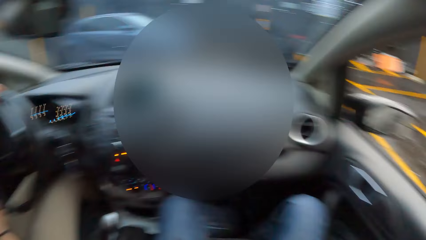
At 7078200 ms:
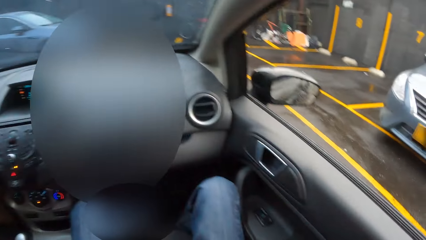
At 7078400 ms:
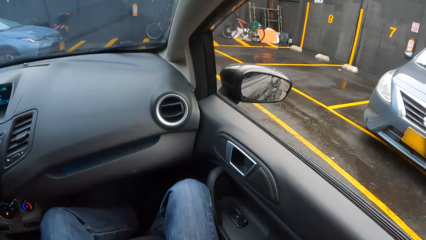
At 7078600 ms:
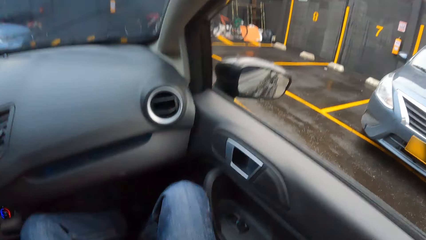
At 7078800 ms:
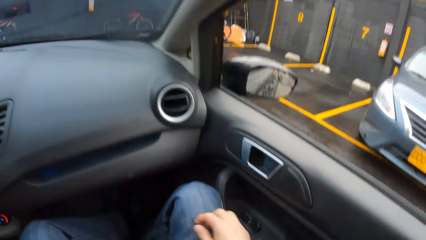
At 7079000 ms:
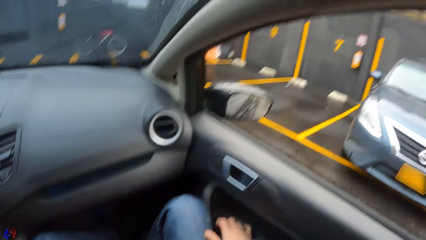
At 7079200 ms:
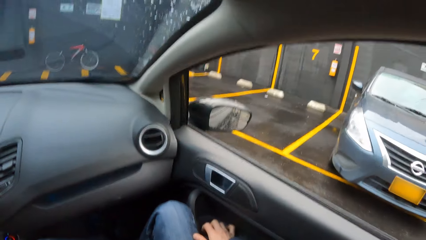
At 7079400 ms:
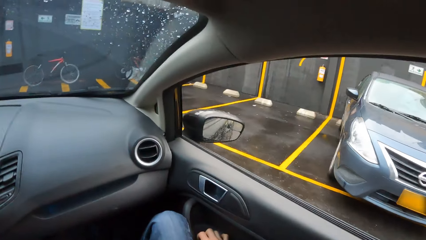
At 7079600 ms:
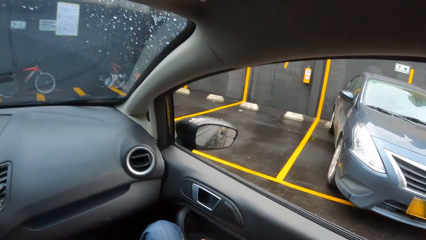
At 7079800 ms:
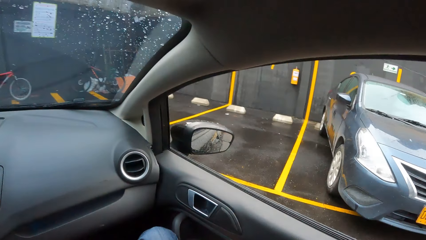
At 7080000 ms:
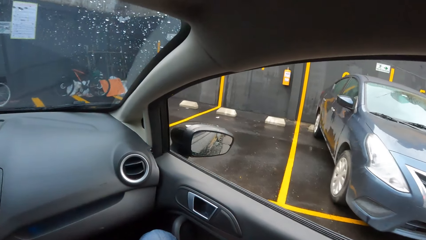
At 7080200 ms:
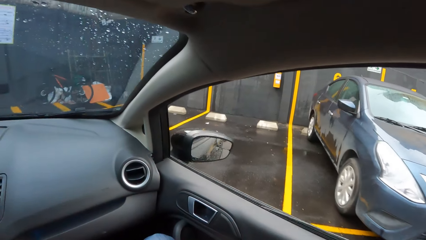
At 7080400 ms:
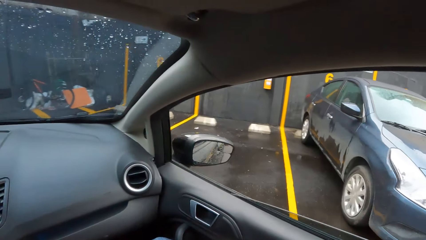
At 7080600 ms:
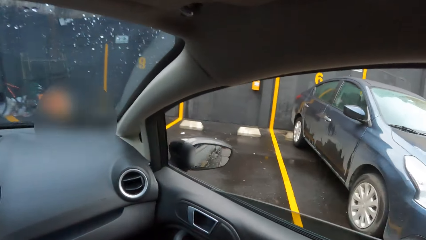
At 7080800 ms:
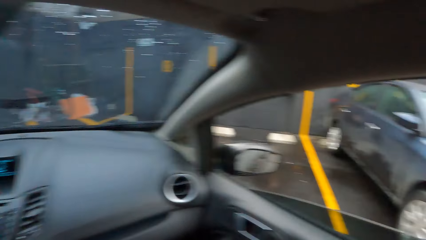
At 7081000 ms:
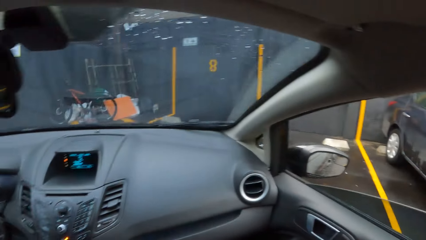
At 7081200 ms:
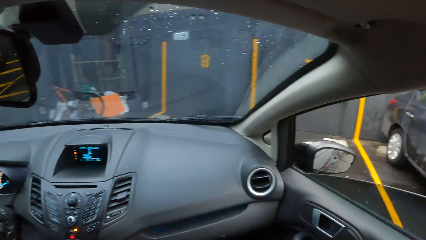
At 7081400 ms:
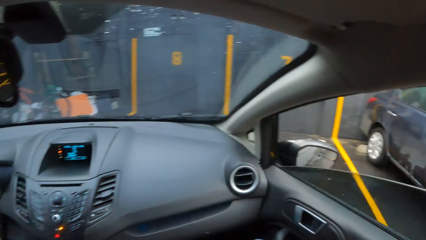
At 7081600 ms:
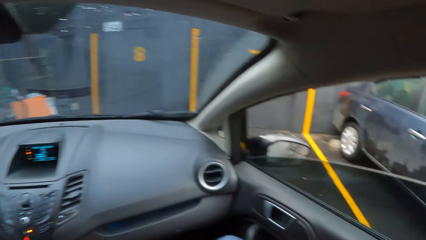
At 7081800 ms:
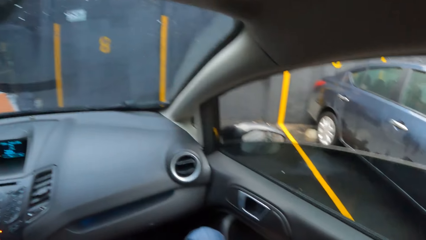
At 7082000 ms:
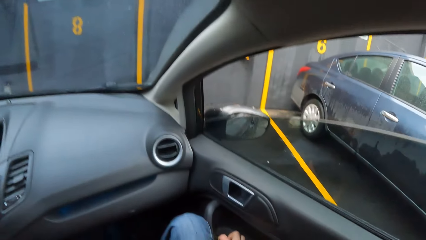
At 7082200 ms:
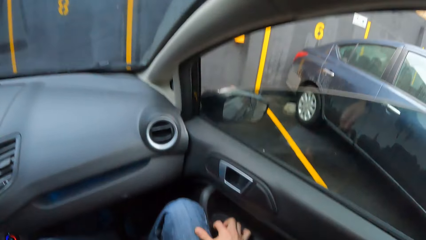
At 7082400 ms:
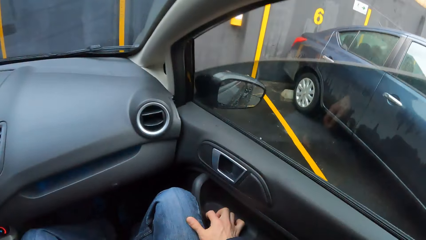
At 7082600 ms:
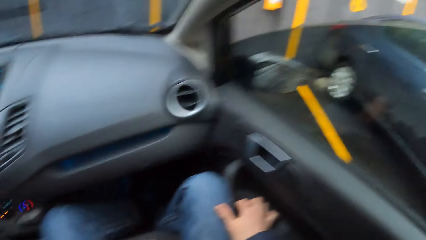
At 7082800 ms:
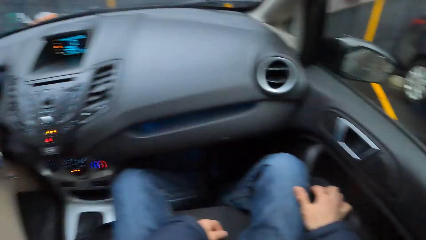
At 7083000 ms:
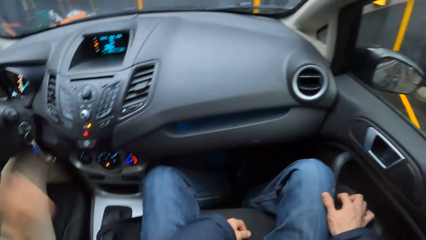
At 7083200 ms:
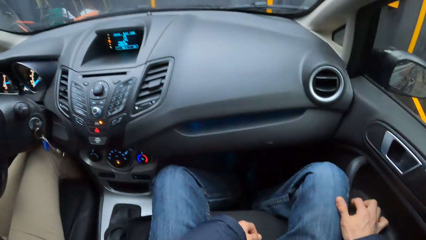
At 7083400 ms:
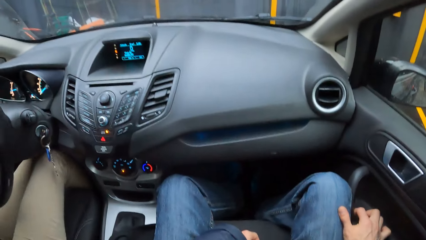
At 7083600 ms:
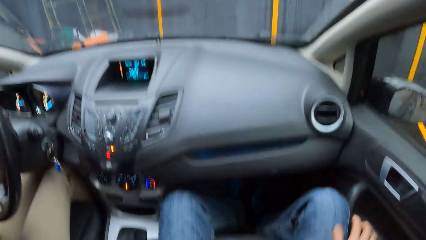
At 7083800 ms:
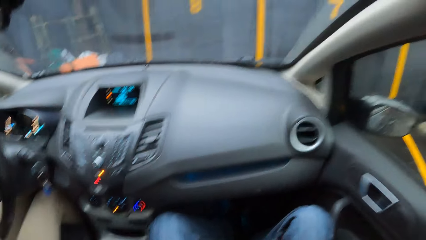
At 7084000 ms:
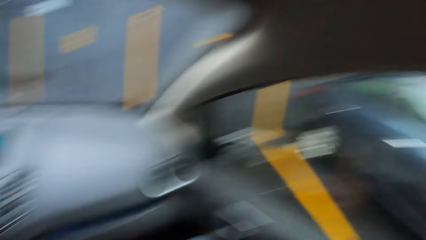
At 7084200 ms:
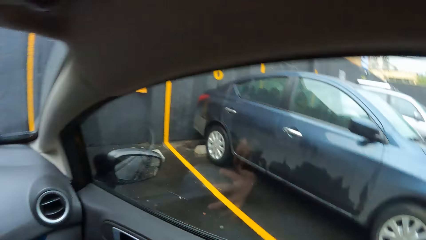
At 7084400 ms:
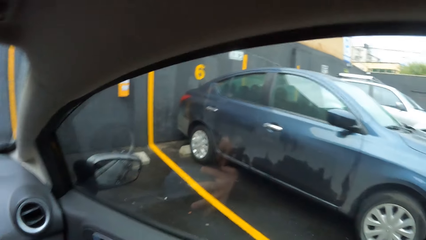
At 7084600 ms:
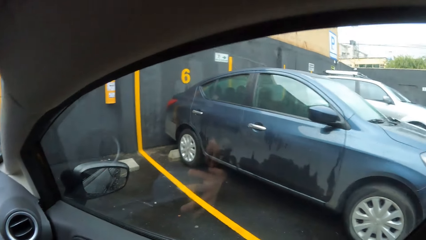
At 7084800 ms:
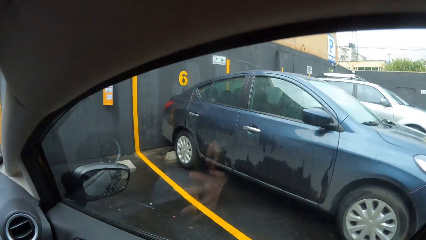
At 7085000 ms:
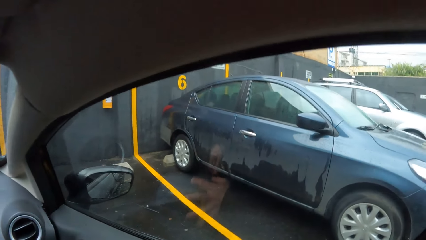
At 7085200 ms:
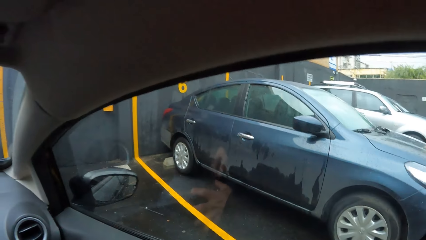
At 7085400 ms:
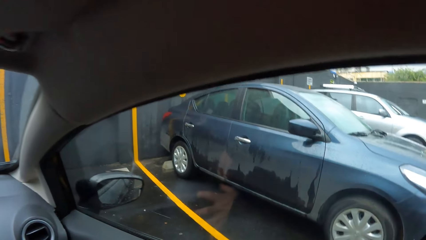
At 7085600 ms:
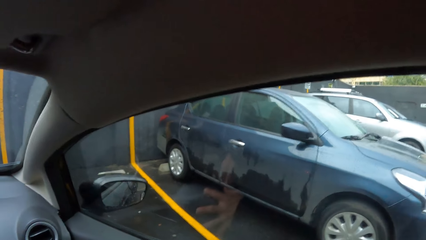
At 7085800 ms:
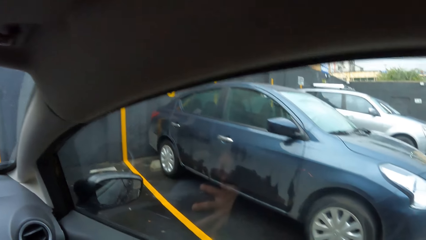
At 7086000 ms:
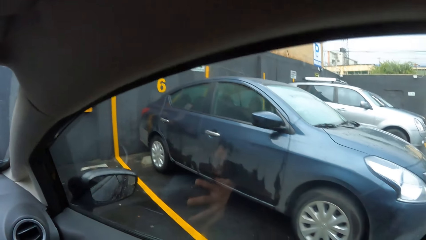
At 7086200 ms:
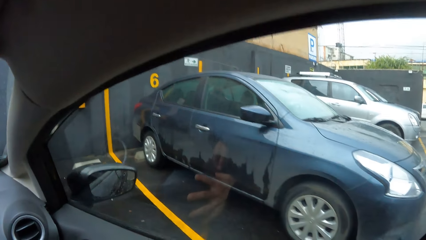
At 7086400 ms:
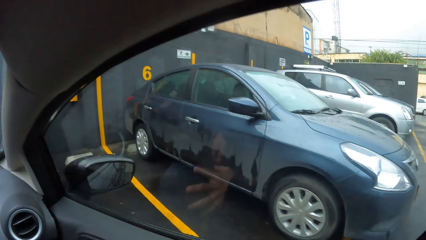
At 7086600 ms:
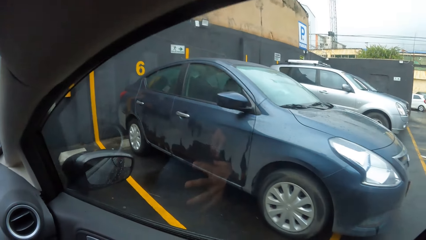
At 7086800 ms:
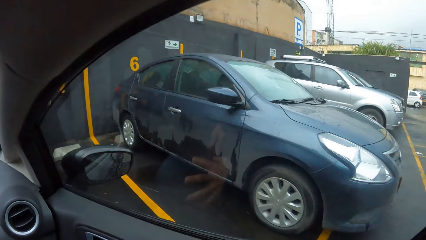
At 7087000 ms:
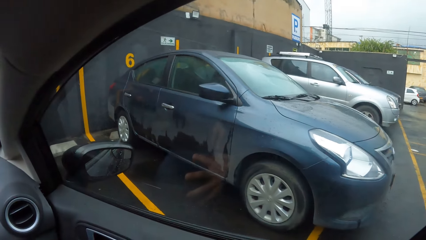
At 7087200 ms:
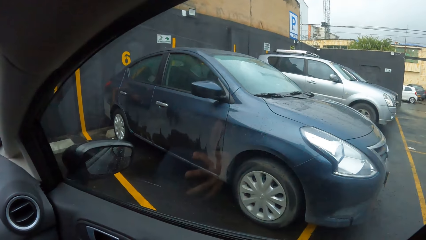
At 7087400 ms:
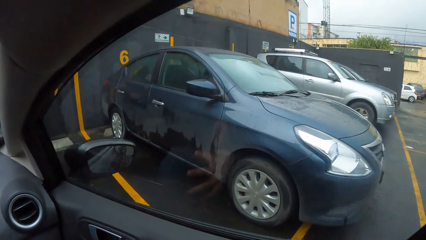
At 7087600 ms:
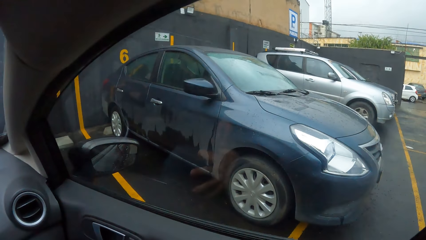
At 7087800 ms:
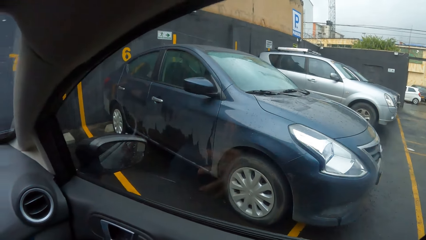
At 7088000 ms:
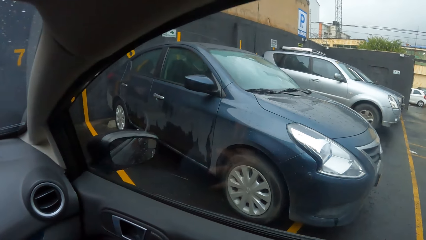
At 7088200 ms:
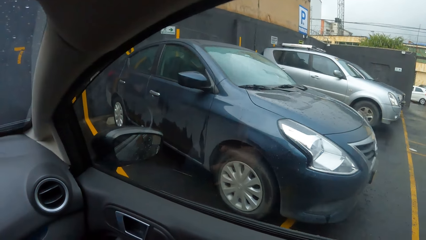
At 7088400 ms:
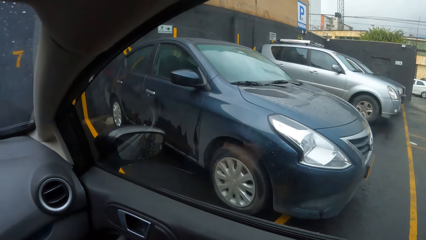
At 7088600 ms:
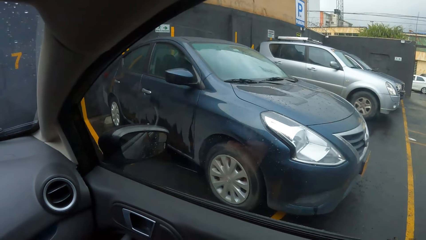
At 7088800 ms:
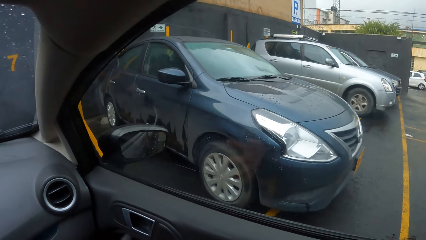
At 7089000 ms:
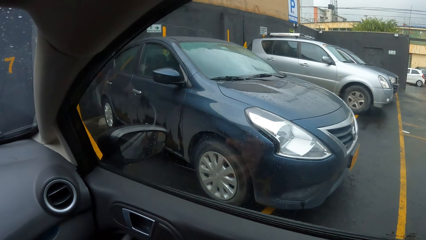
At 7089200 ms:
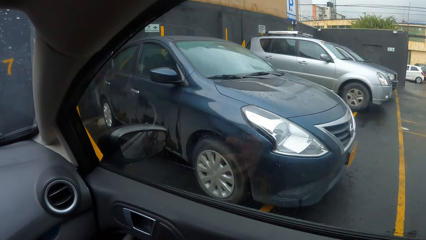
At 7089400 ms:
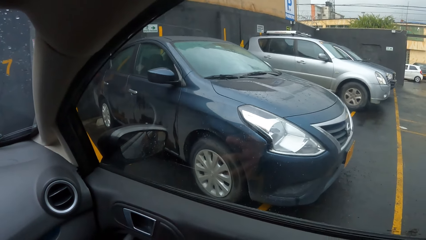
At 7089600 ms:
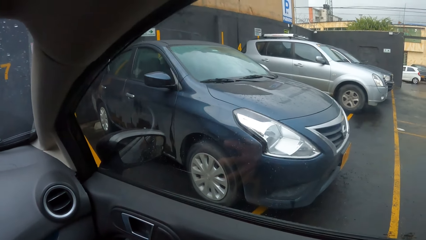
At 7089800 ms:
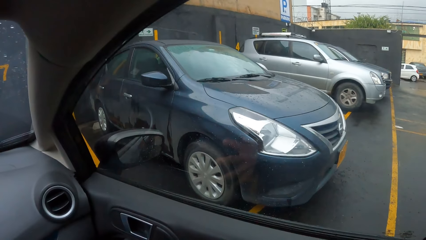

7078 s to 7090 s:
The camera wearer winds up a passenger window in the car with his right hand. A woman parks the car. The woman drives the car towards a parking lot with both hands. The woman drives the car backwards with both hands.

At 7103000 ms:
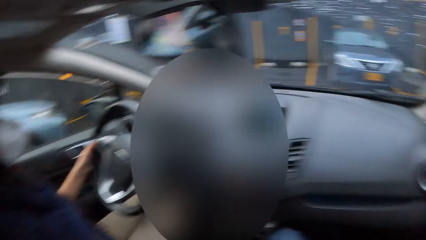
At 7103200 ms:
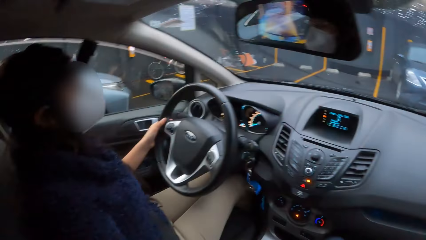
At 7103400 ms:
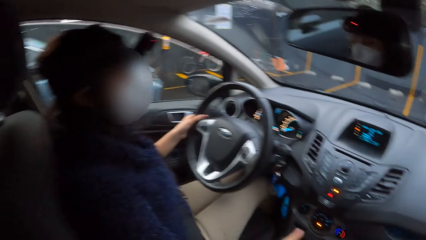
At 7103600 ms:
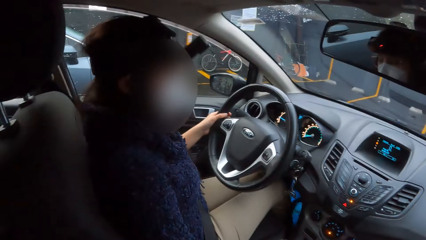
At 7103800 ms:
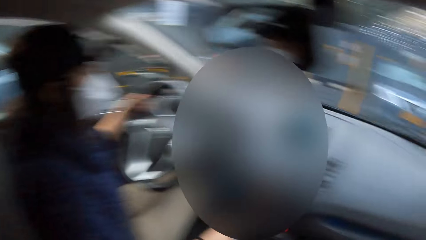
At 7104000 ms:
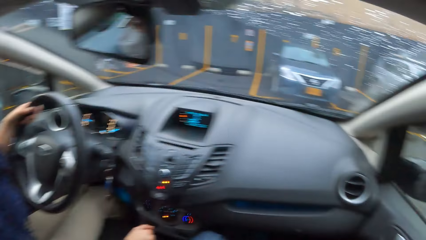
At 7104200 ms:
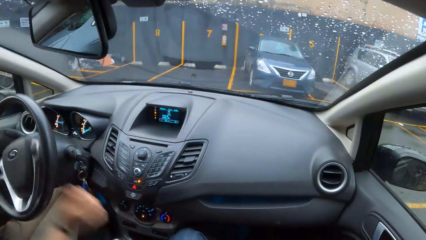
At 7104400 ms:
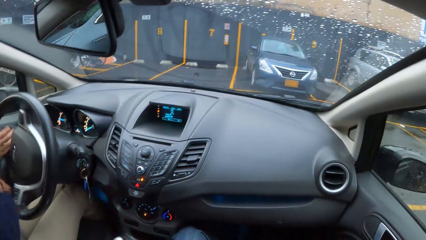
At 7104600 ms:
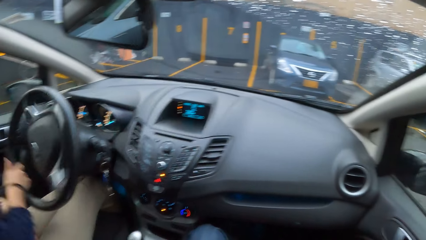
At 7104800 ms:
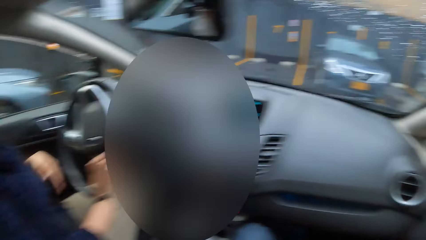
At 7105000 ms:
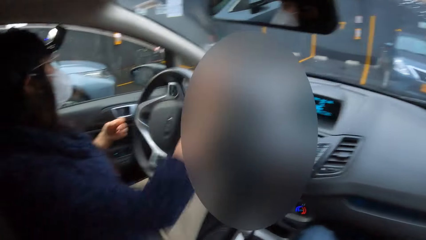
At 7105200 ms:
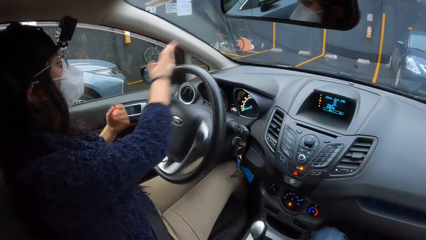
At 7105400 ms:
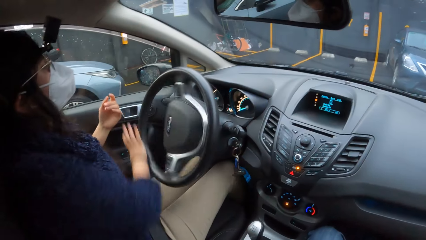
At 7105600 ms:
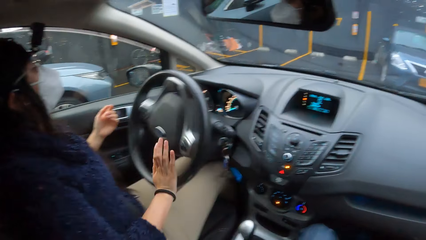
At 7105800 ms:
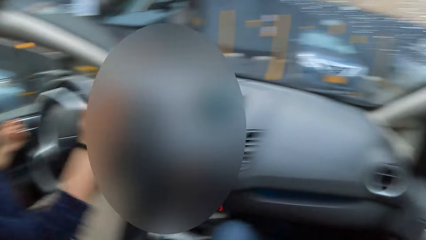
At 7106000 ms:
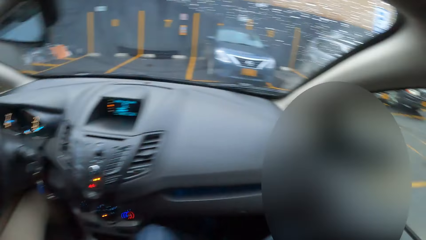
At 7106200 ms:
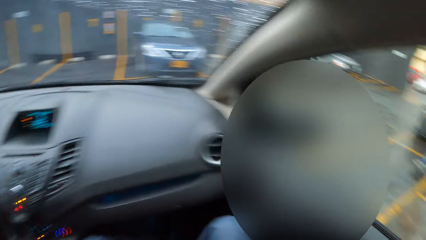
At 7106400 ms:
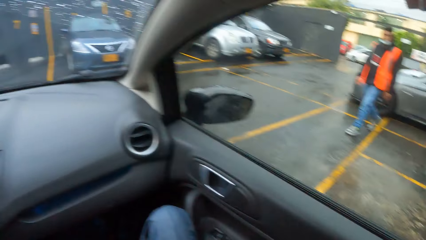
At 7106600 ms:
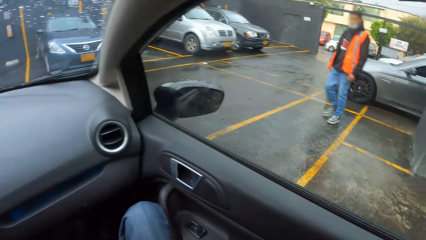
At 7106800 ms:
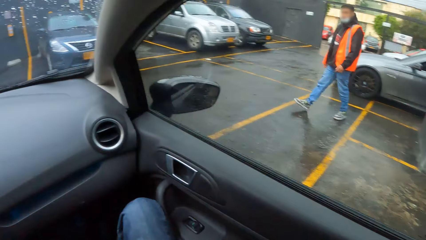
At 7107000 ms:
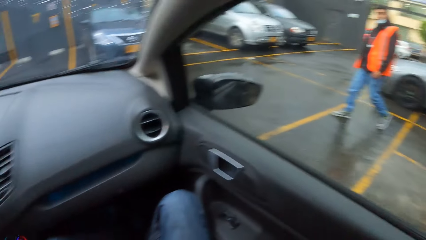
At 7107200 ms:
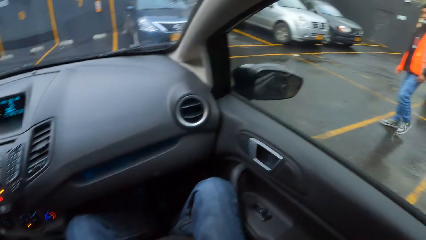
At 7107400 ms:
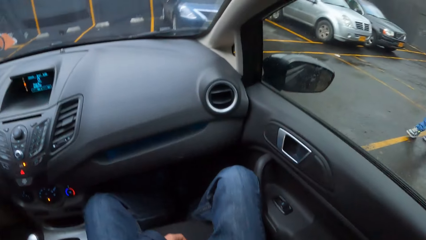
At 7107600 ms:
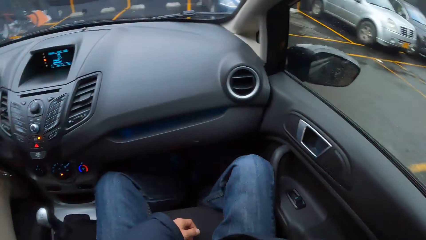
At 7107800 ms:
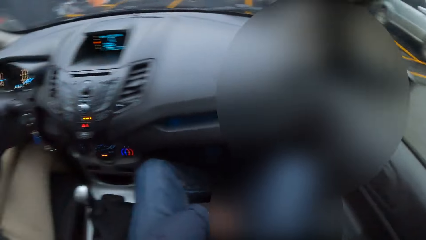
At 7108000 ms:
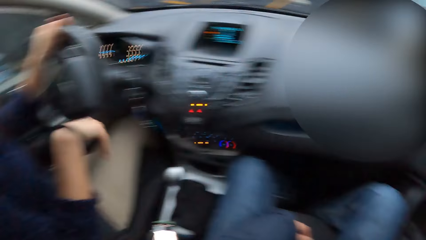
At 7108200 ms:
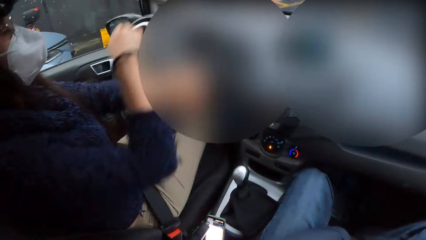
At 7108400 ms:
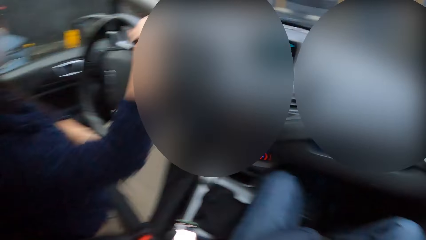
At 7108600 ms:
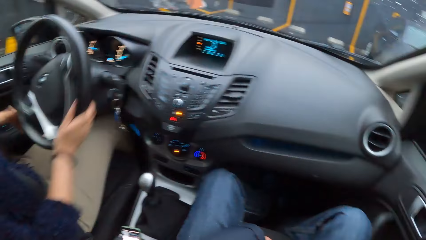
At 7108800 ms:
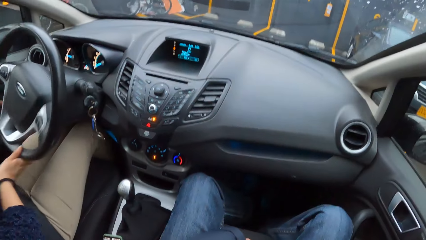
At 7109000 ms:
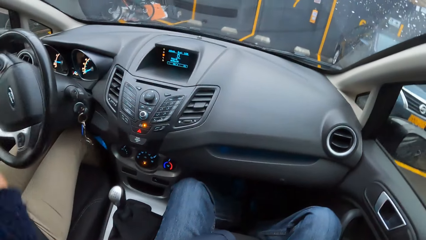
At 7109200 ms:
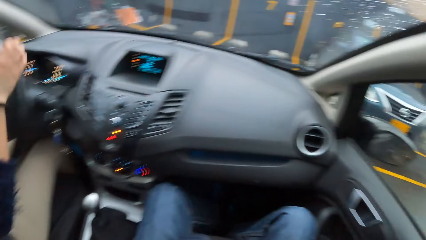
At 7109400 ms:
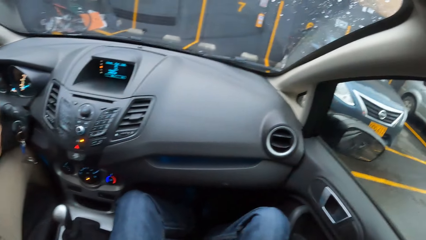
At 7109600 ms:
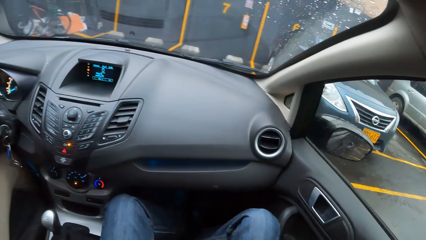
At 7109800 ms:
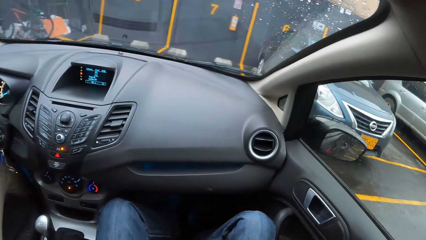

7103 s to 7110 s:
A woman turns the car steering wheel with her right hand. The woman drives the car towards the parking lot with both hands.
